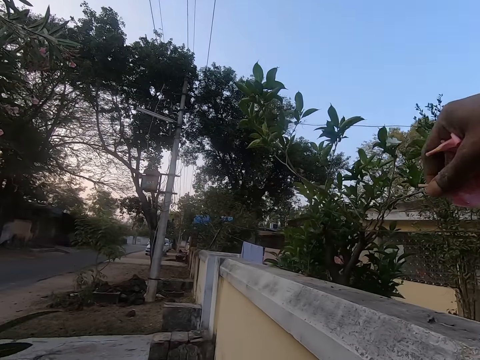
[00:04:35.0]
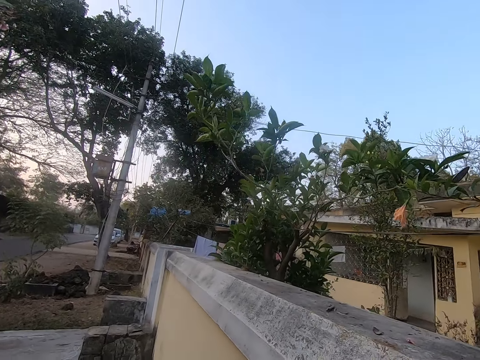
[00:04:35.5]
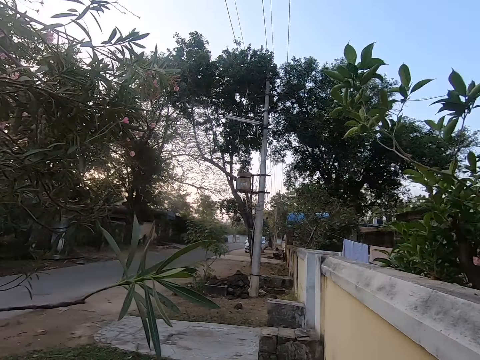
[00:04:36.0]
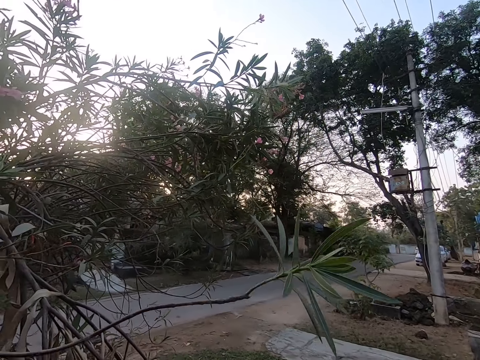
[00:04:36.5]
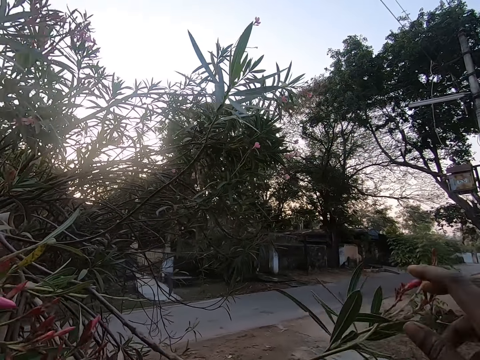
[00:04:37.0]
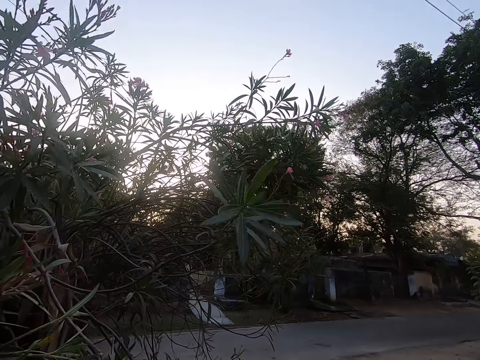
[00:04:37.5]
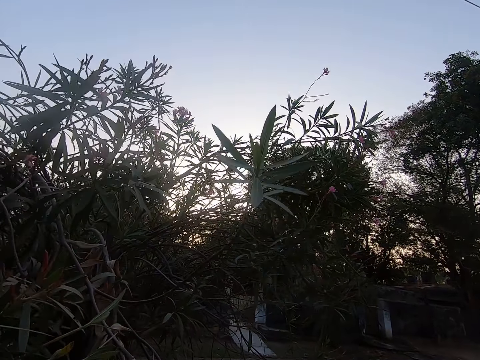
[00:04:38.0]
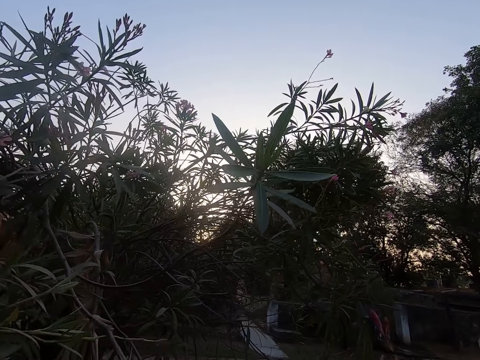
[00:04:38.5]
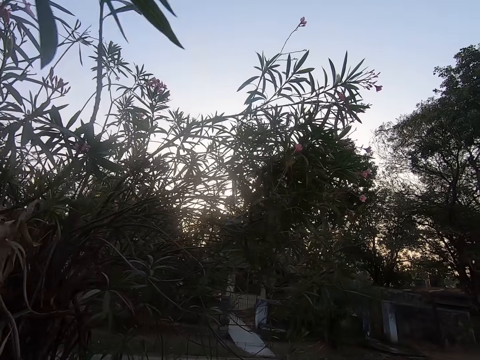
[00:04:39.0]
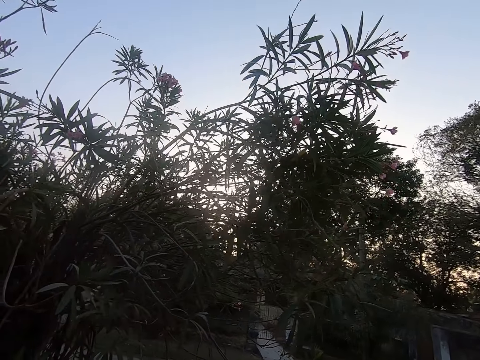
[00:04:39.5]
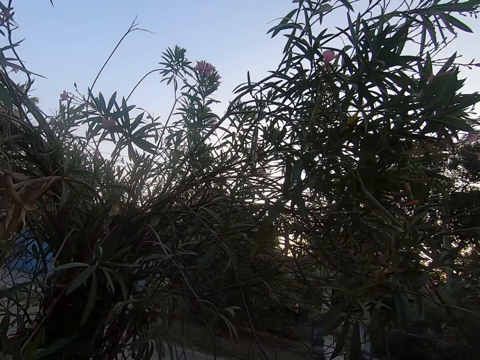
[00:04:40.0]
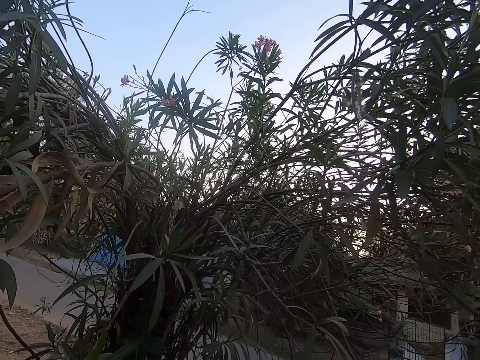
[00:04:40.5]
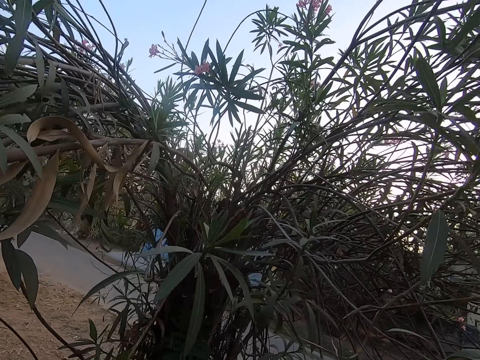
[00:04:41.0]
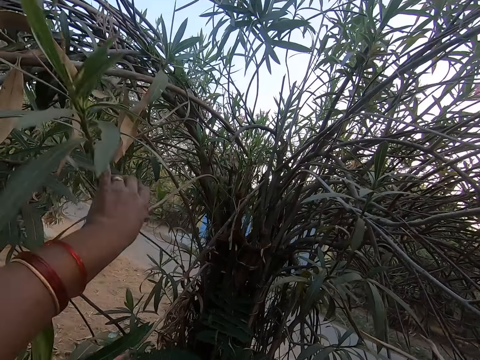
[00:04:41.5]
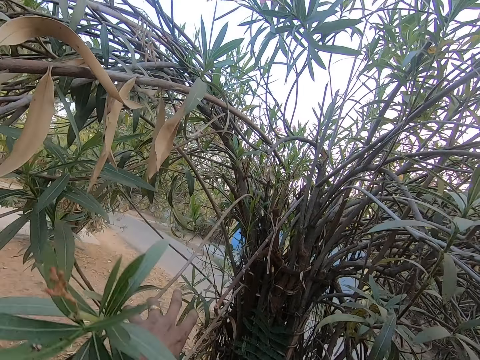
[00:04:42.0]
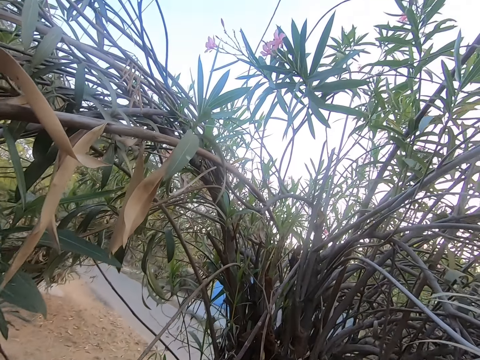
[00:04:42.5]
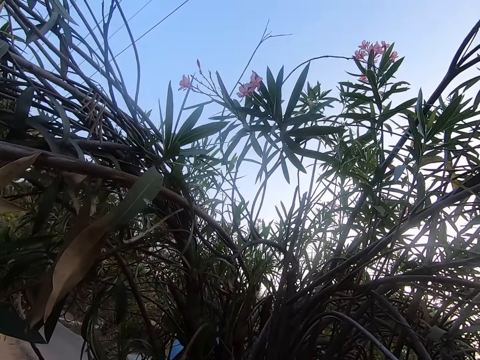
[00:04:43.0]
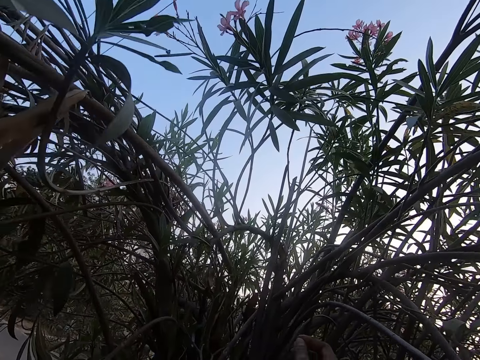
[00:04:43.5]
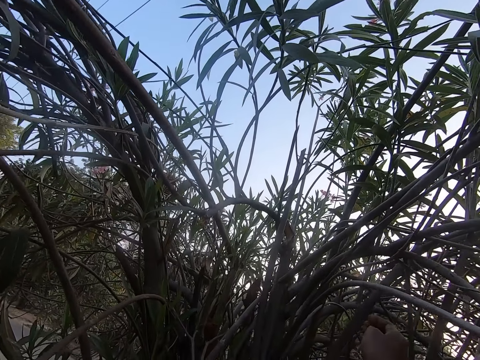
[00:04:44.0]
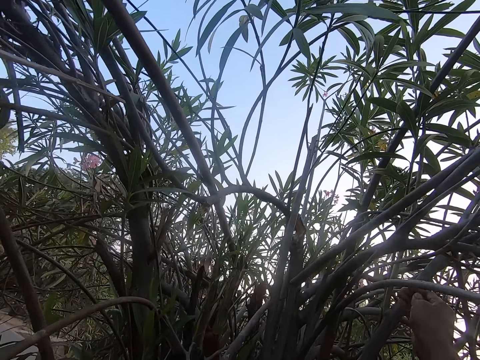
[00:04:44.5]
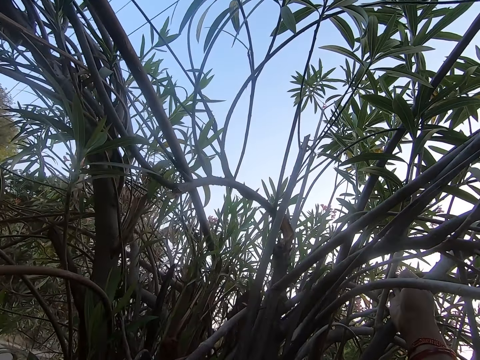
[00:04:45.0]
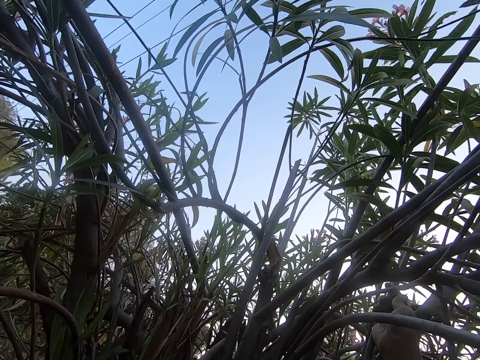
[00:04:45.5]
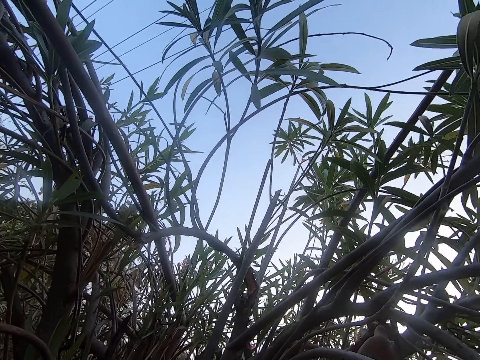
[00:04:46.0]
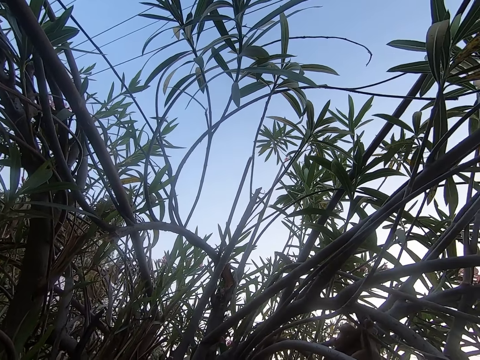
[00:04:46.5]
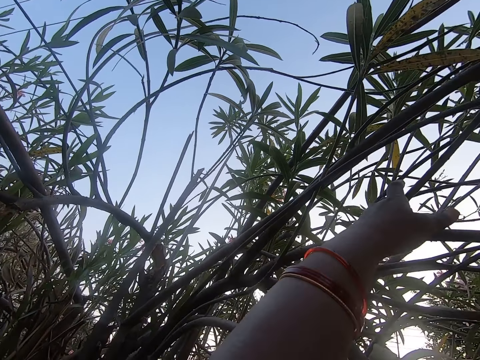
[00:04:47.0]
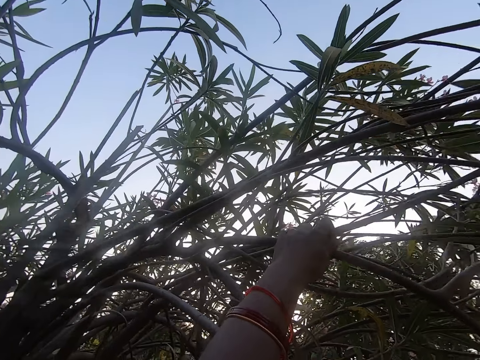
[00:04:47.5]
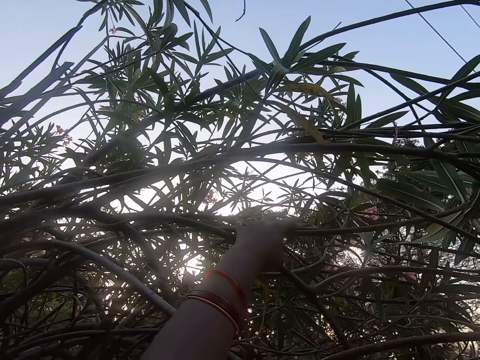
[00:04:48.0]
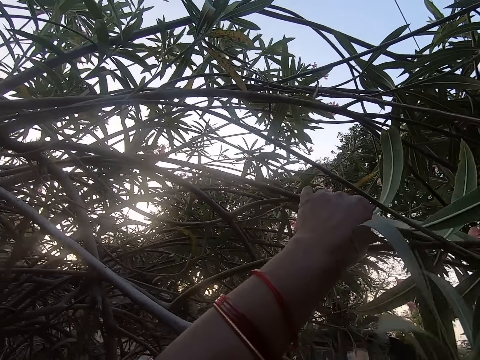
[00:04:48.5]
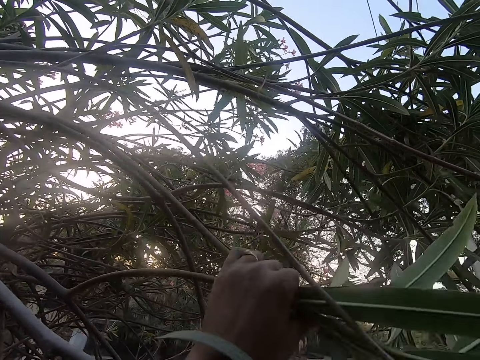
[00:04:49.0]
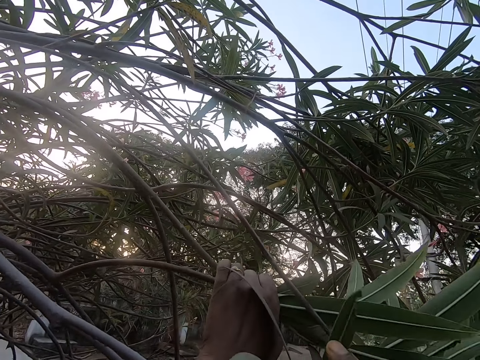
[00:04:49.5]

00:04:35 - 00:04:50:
The camera wearer walks around the garden. They pull down the branch of the tree.

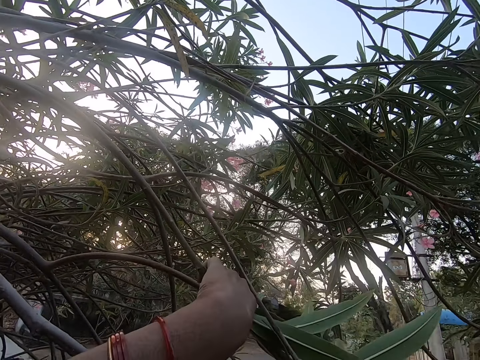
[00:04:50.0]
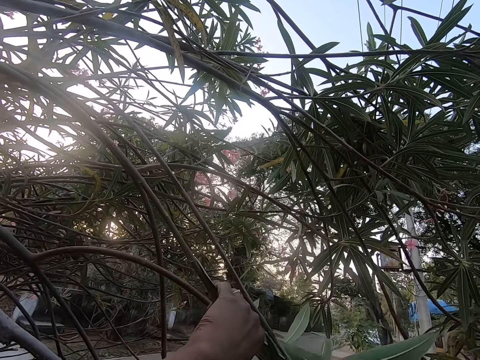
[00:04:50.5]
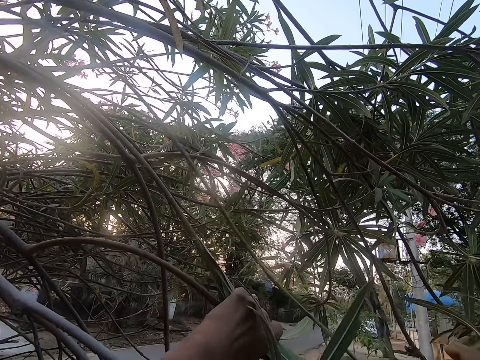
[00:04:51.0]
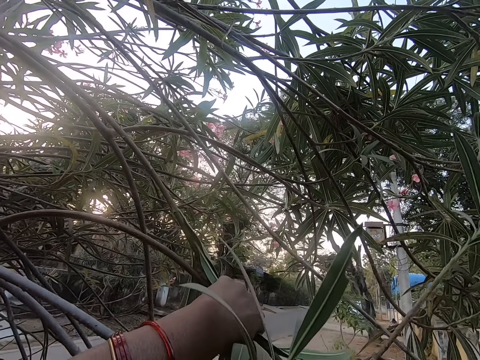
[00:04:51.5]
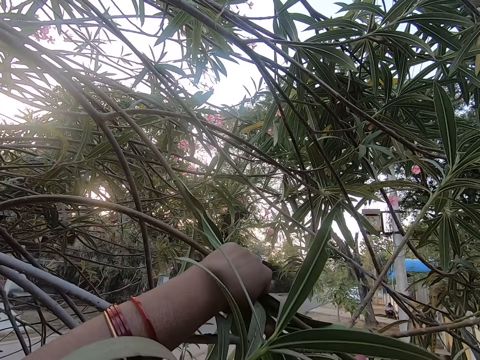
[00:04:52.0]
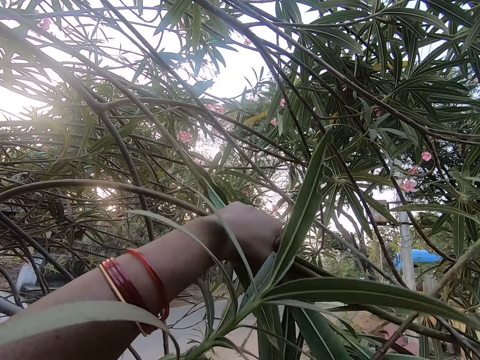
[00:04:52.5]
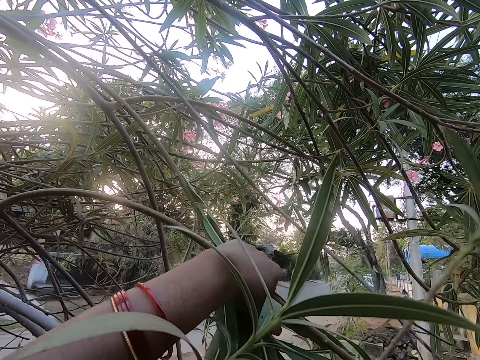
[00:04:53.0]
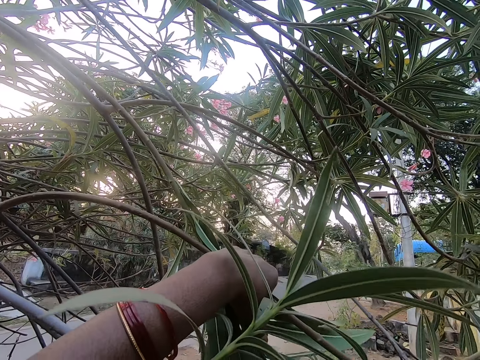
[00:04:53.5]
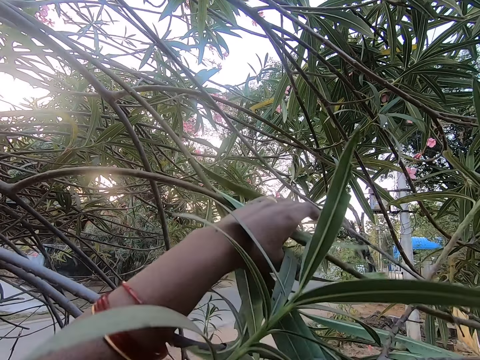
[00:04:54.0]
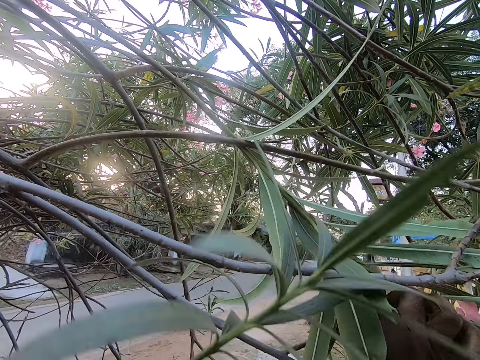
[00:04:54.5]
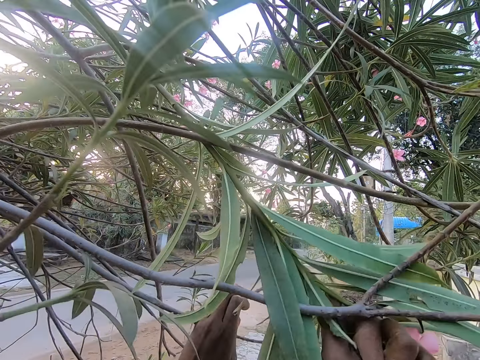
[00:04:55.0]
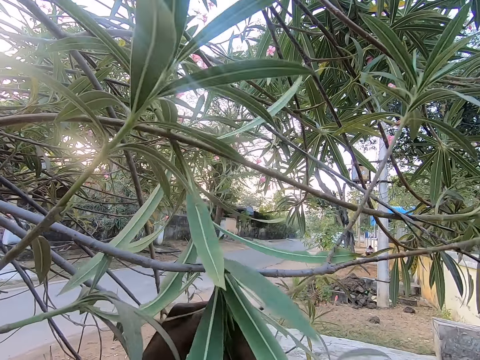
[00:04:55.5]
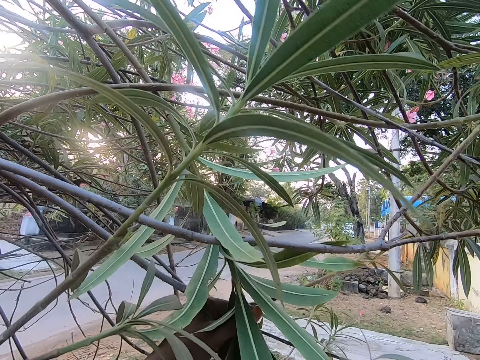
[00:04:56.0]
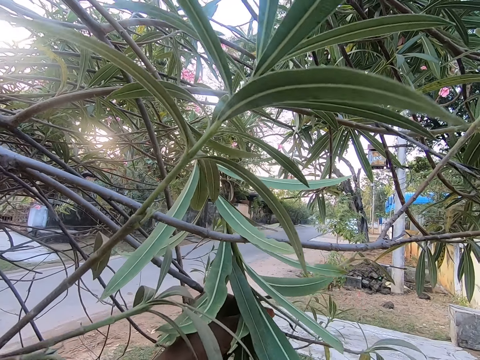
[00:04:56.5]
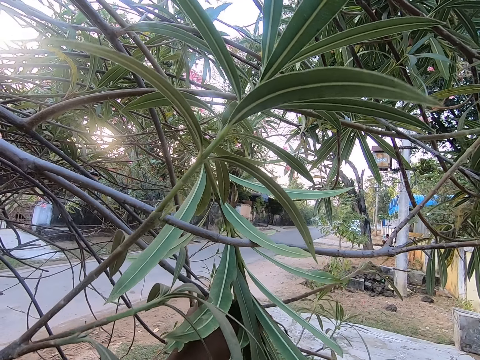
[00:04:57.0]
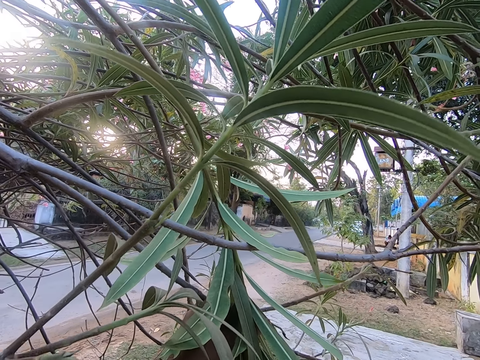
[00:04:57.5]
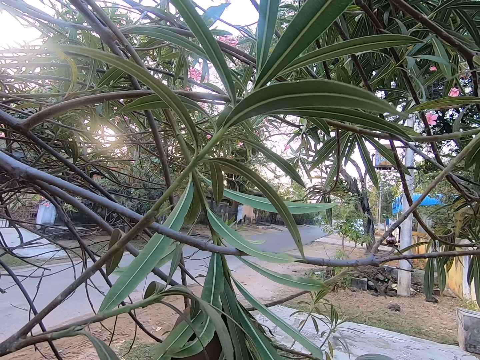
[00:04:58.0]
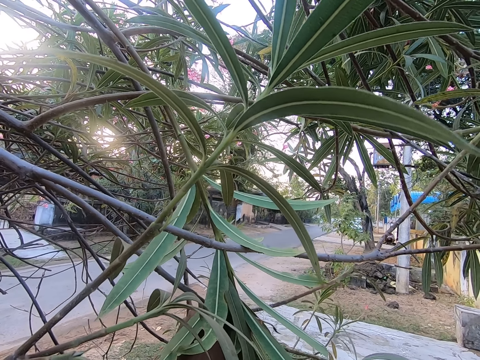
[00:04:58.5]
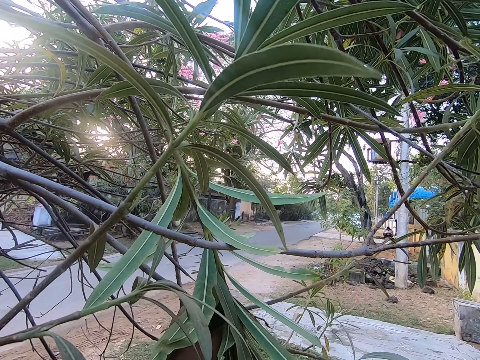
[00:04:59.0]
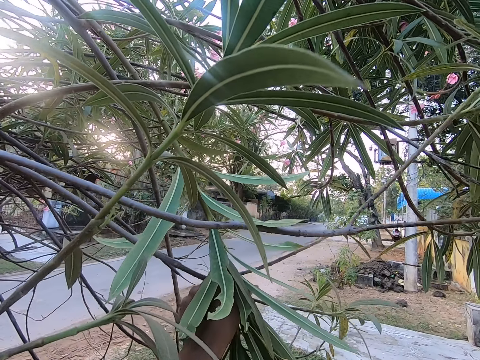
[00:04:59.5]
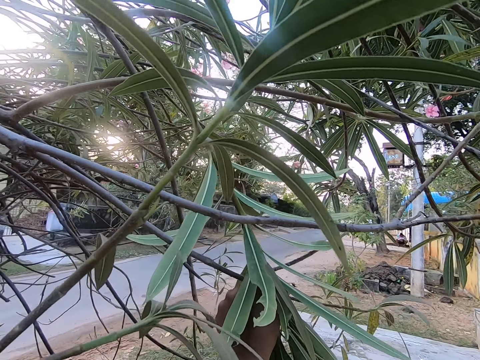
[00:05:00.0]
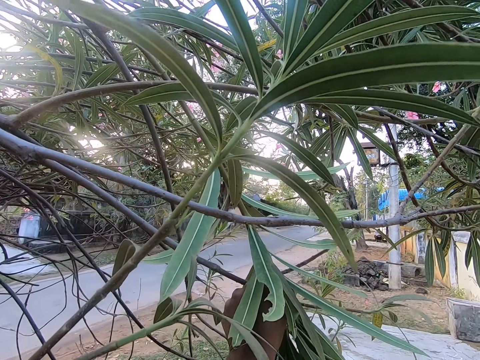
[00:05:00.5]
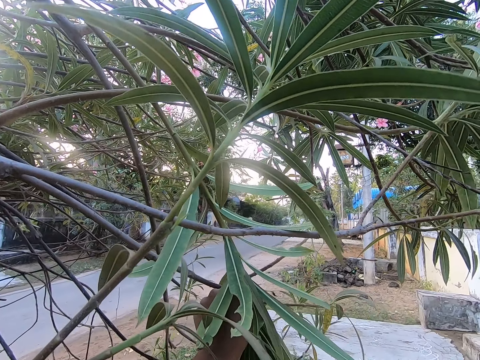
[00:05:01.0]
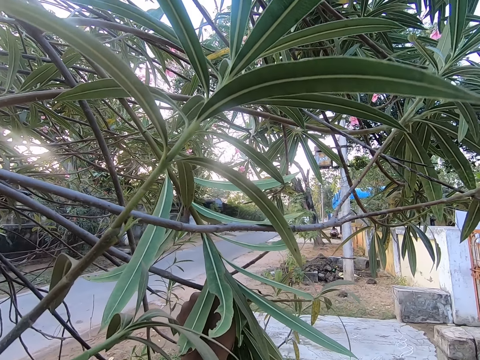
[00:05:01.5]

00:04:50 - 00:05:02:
The camera wearer plucks the flowers on the branches of a tree.
